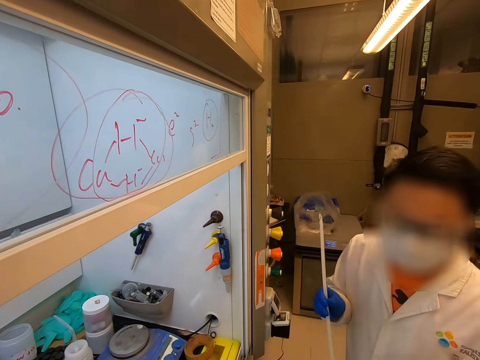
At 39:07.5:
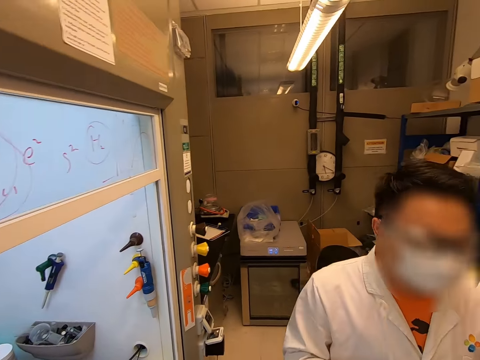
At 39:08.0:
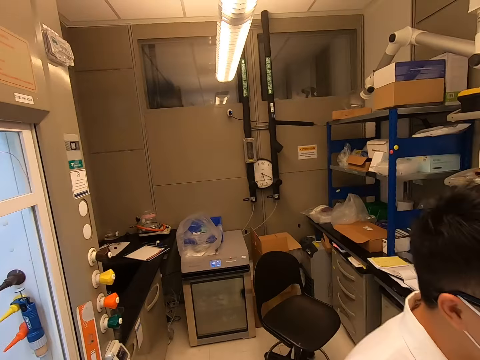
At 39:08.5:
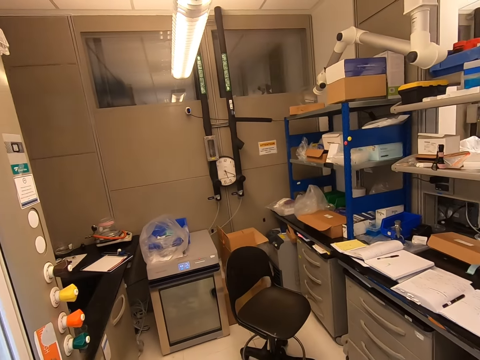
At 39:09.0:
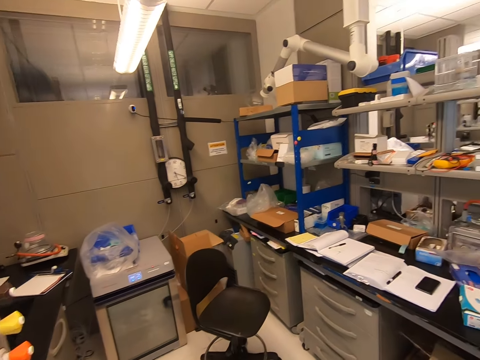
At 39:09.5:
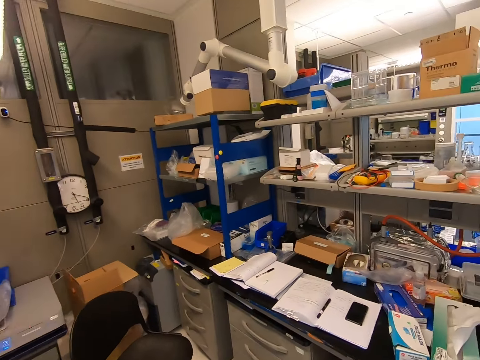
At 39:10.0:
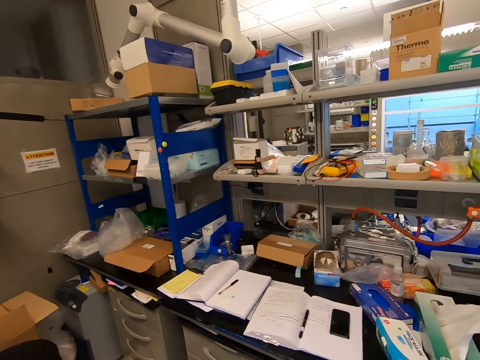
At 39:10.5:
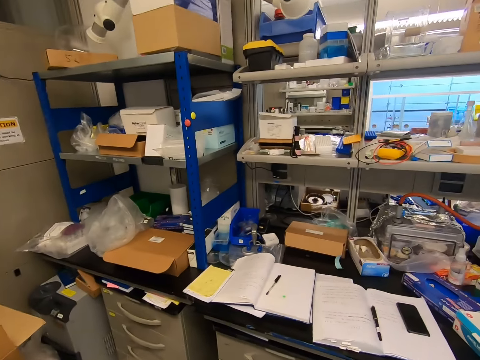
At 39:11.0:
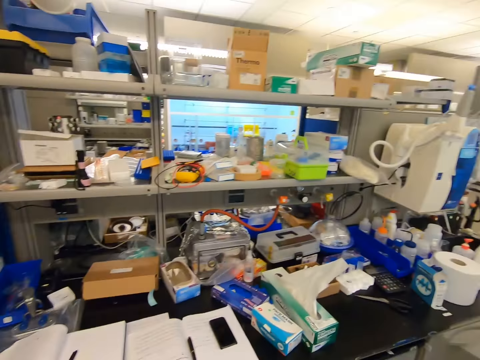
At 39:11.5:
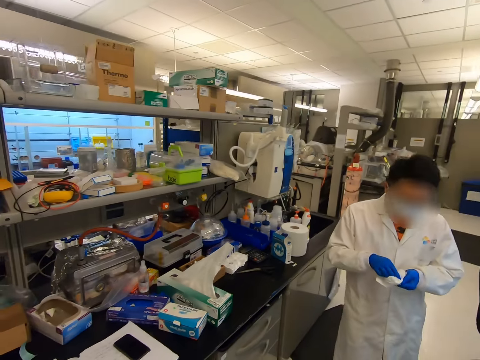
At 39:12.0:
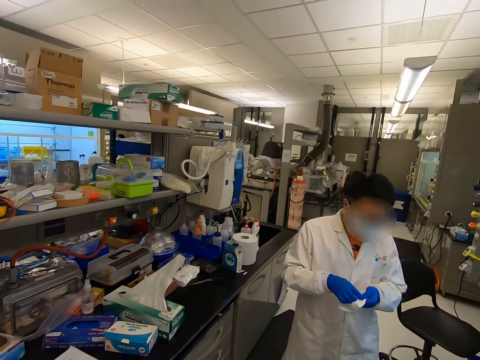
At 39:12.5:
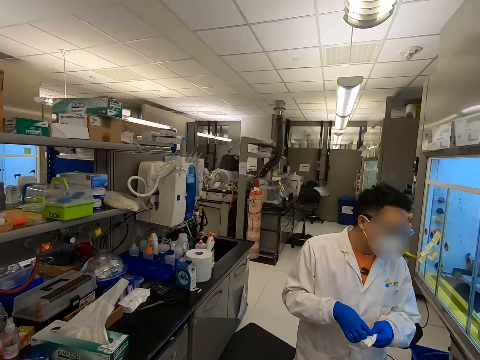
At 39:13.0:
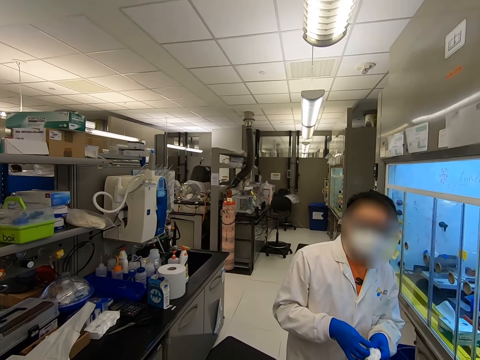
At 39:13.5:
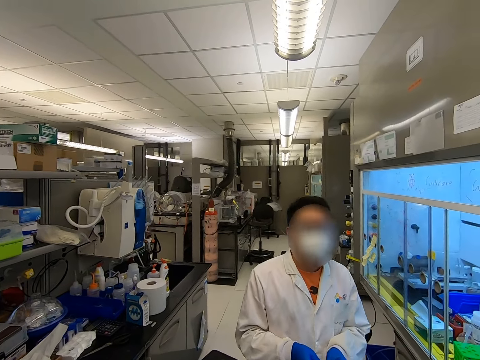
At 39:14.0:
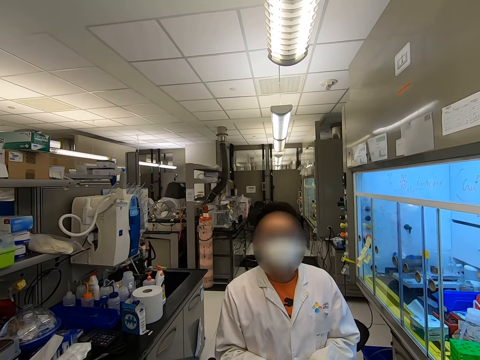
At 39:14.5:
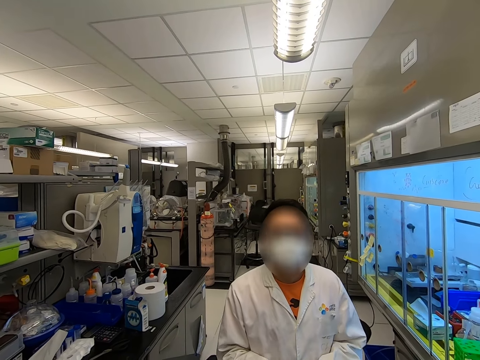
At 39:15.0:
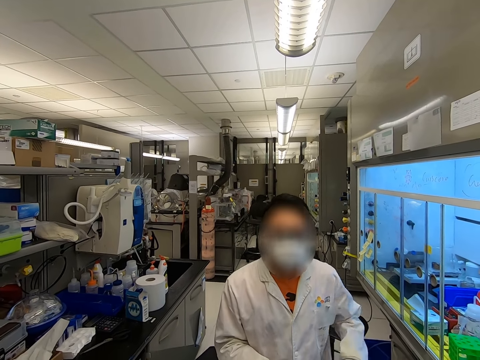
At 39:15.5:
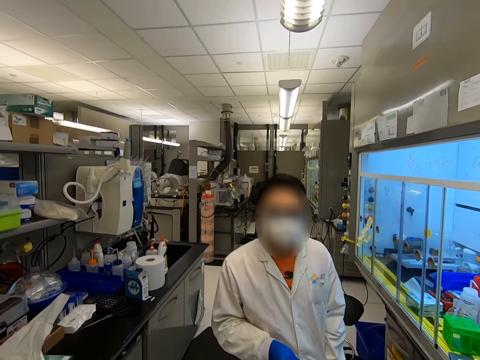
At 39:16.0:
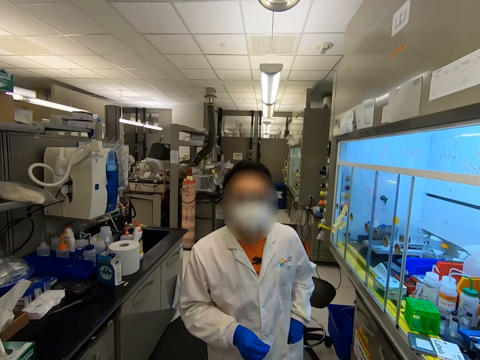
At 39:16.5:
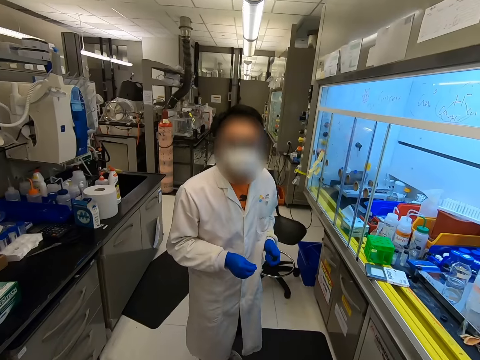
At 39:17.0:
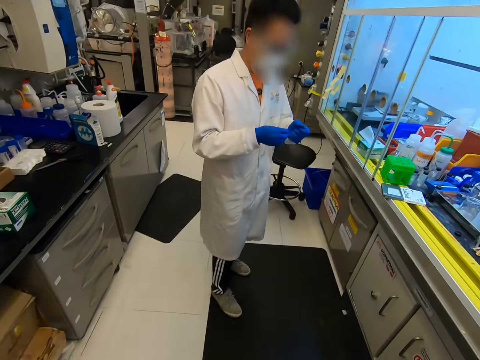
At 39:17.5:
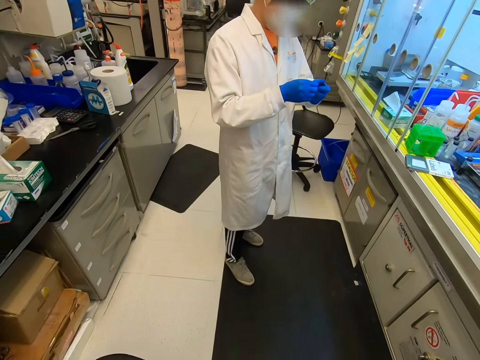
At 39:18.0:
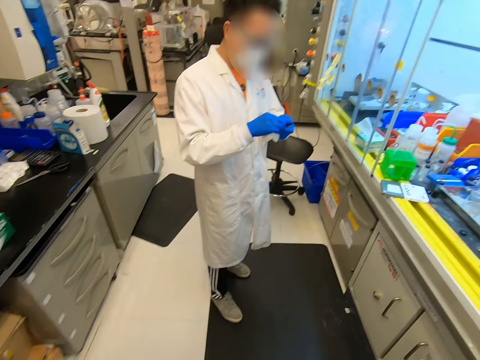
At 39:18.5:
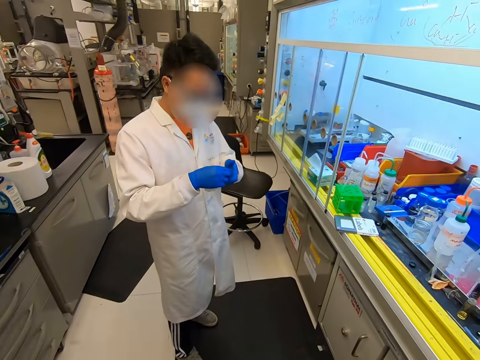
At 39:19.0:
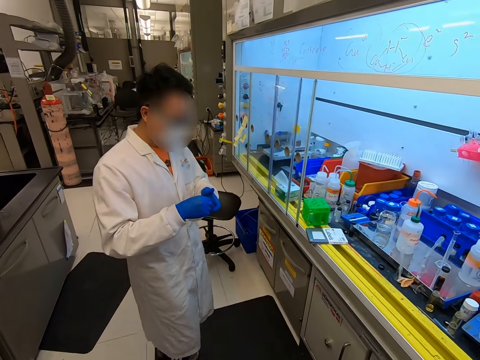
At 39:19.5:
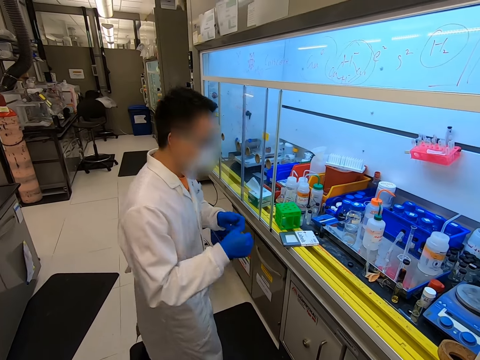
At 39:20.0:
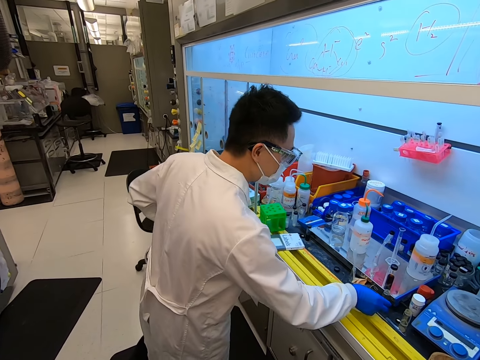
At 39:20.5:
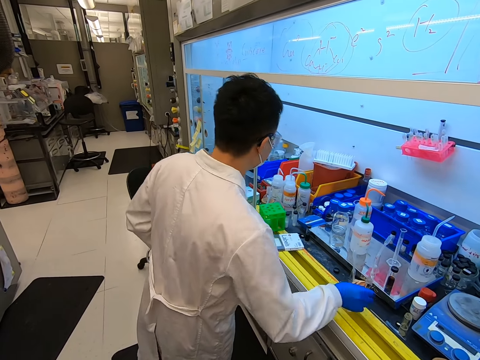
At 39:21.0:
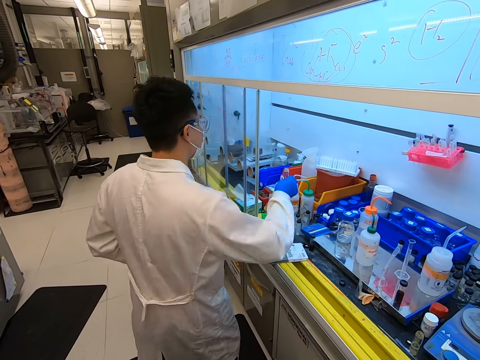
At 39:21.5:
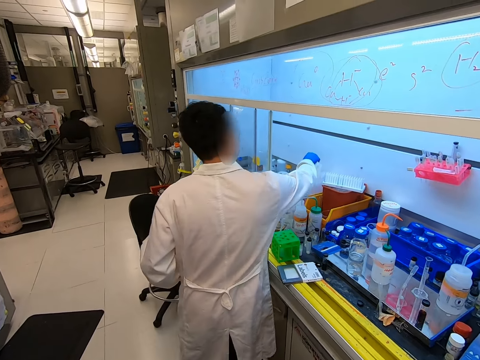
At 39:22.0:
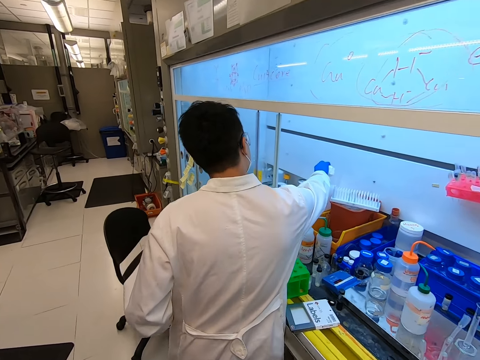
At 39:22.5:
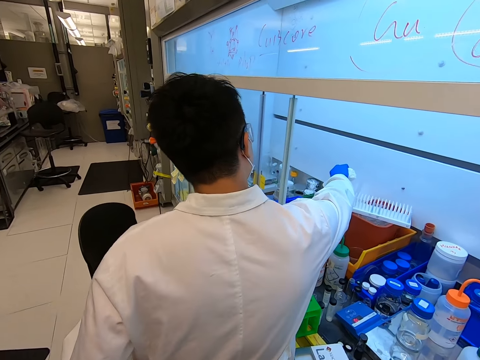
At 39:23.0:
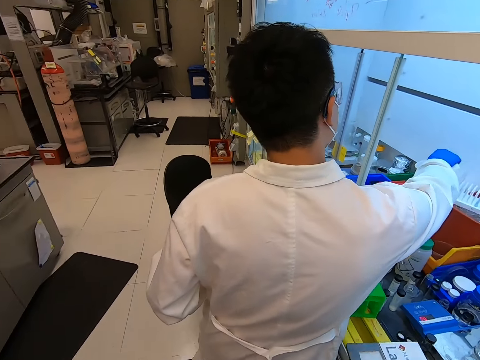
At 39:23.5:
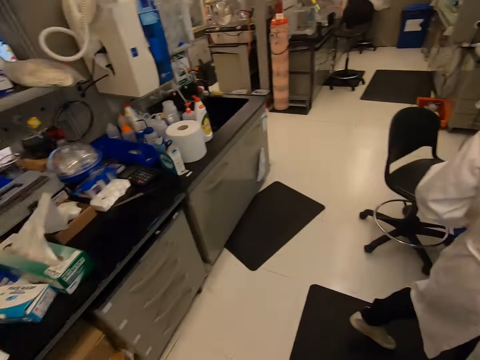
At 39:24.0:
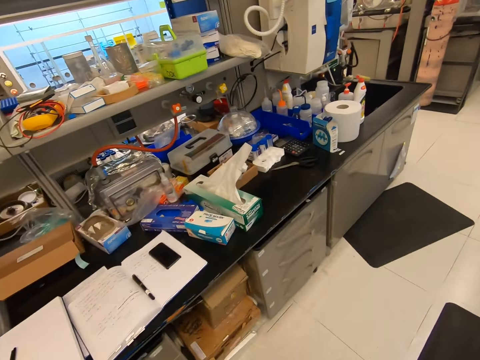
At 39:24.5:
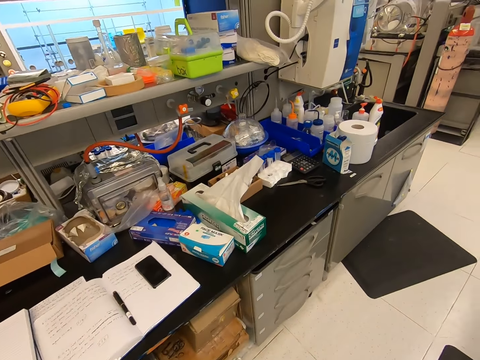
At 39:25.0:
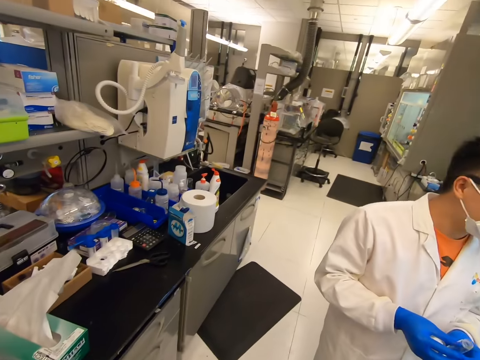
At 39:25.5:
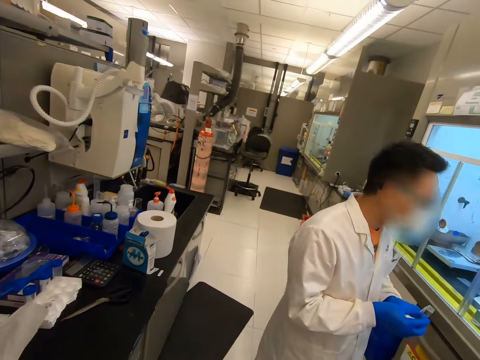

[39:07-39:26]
A man walks away. The camera wearer walks in the room. The man holds something. The man picks up a test tube, and pours something.

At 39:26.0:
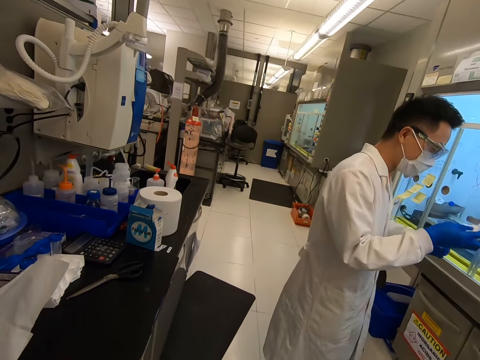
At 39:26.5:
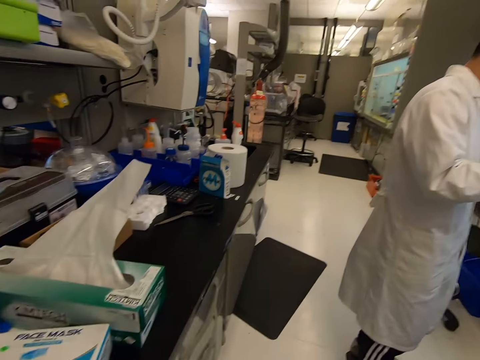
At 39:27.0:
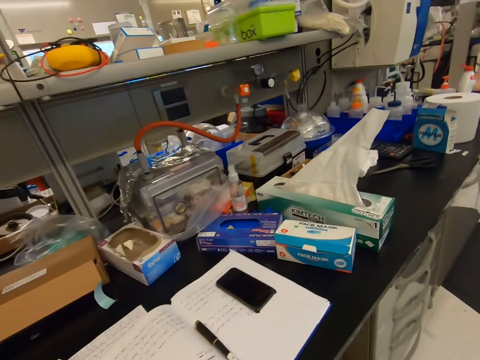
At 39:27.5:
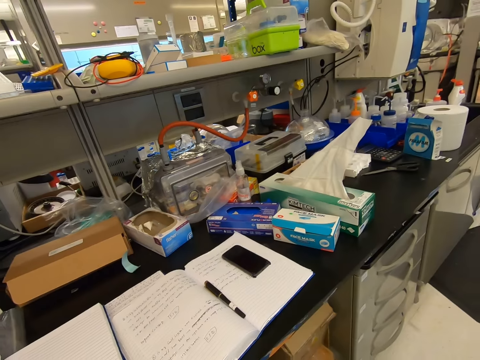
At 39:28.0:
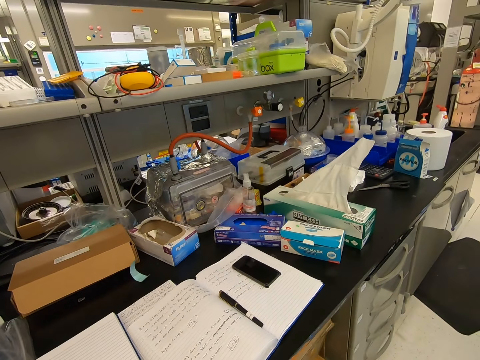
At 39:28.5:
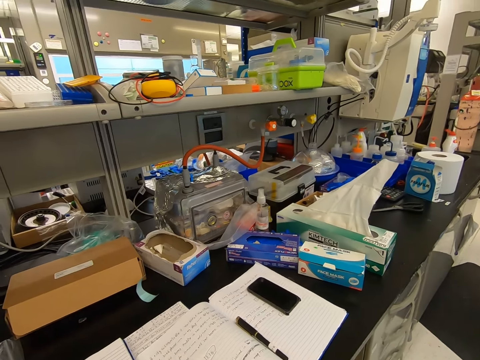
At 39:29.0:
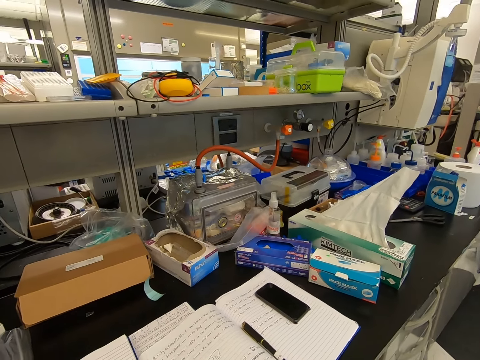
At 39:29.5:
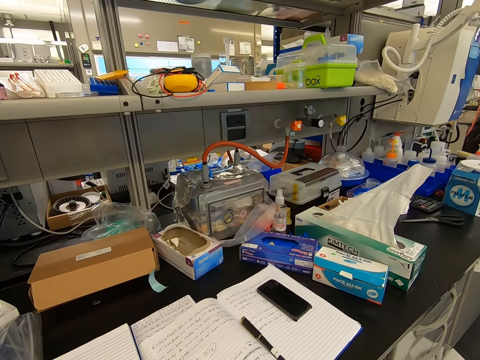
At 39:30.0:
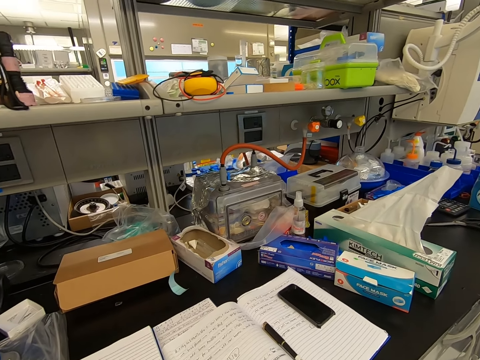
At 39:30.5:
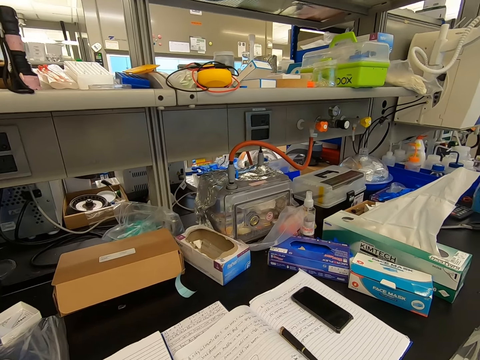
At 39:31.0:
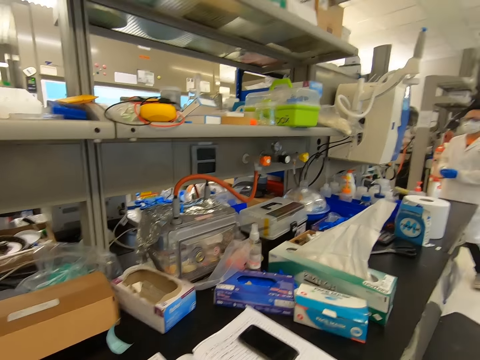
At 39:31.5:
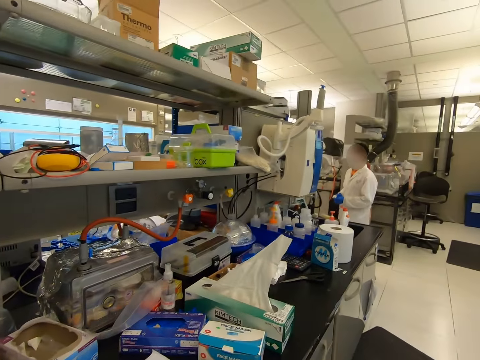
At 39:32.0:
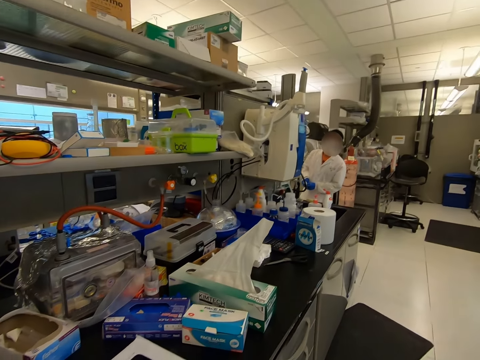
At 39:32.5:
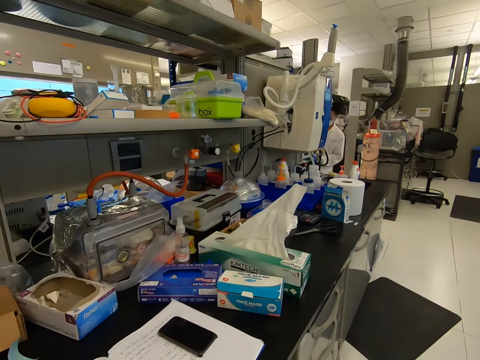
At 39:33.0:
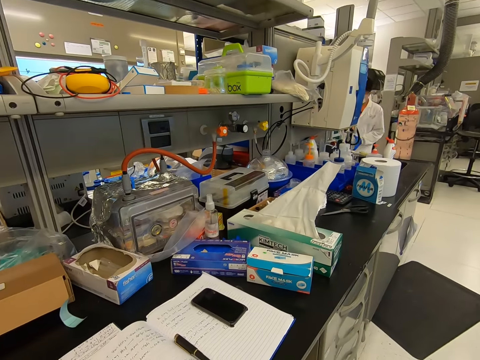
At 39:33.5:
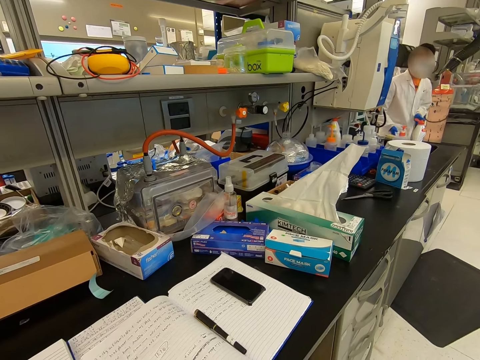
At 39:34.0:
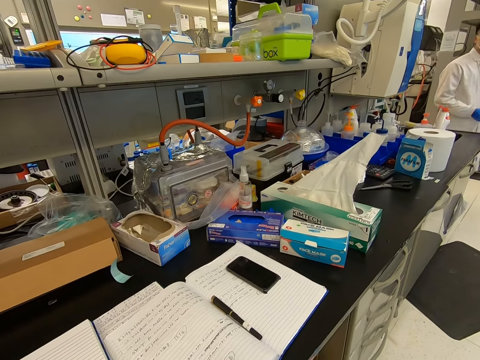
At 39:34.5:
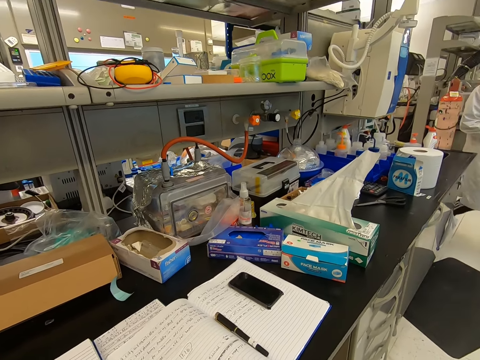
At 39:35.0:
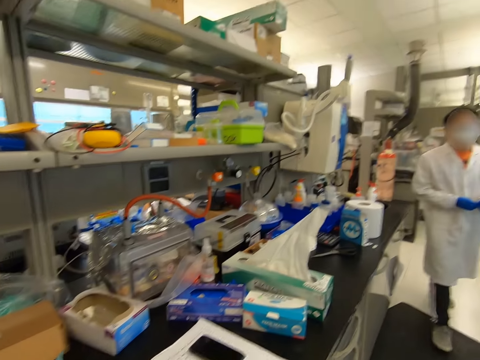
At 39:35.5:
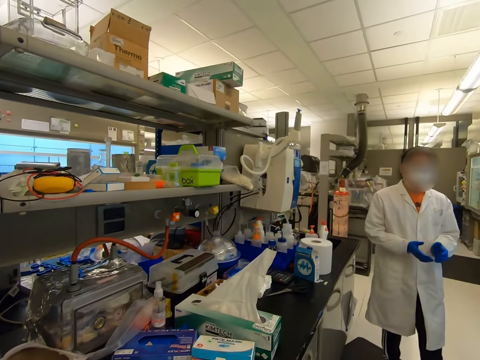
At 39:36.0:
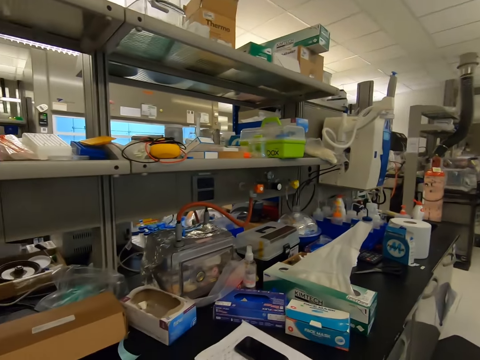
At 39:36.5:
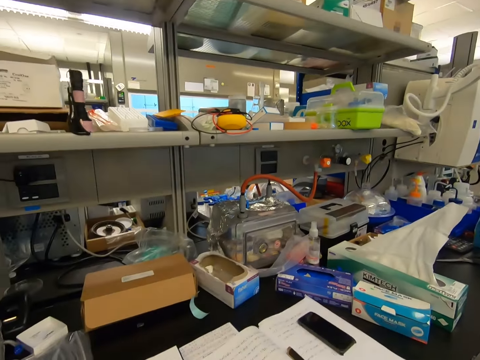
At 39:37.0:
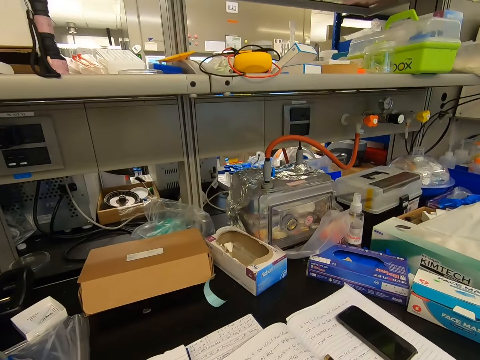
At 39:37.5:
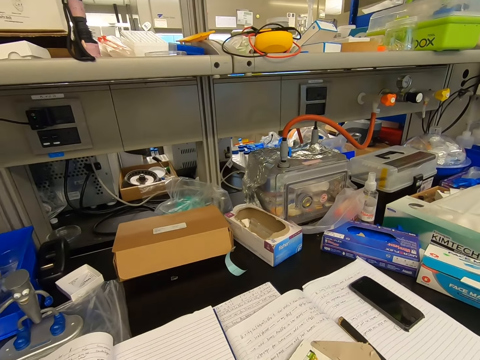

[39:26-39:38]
The camera wearer looks around the room. They stare at the book.
